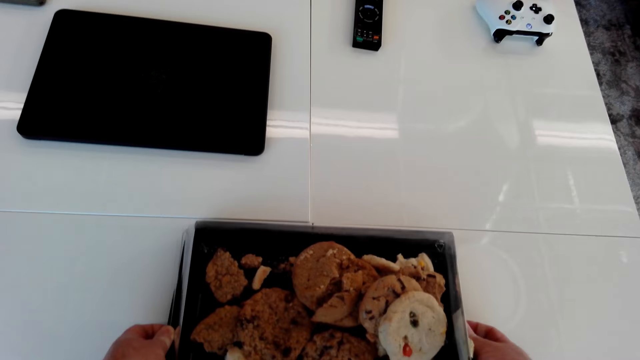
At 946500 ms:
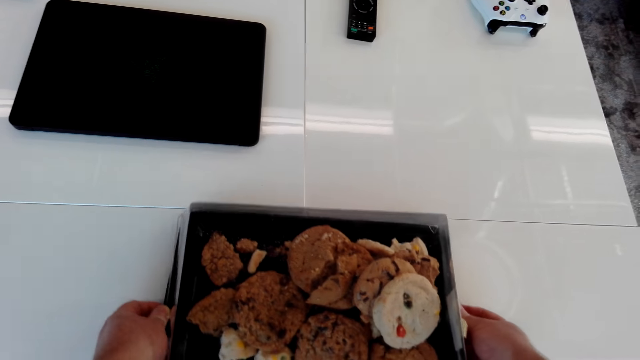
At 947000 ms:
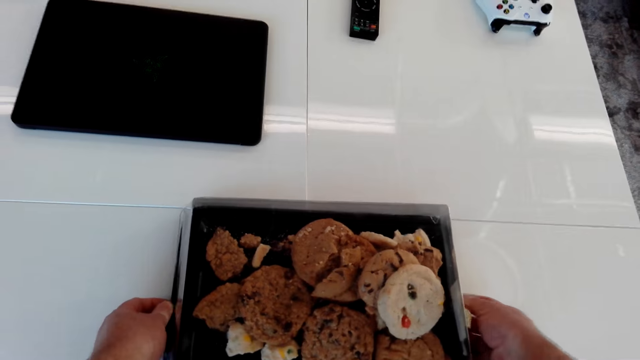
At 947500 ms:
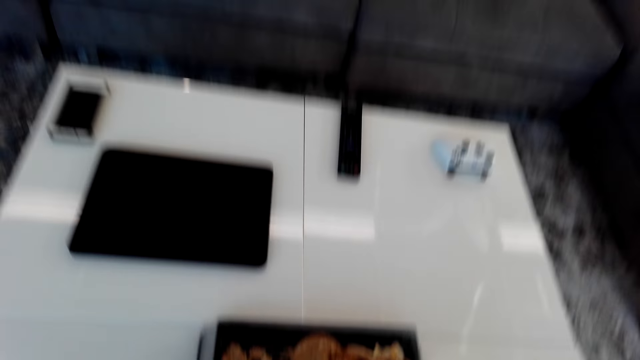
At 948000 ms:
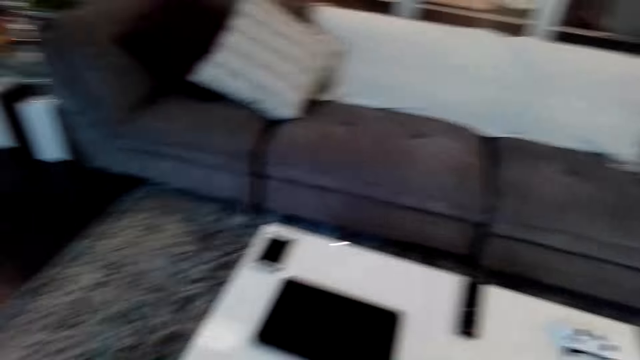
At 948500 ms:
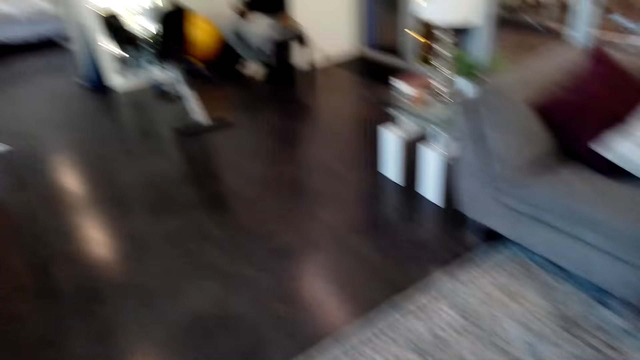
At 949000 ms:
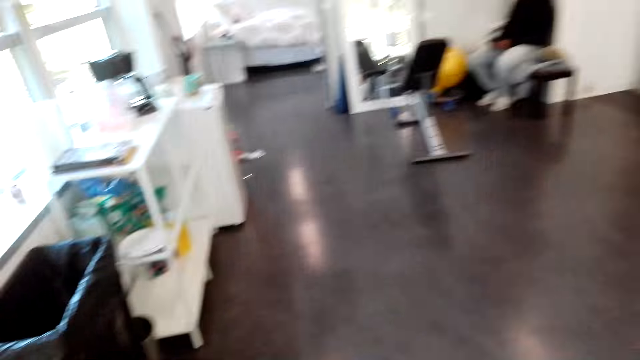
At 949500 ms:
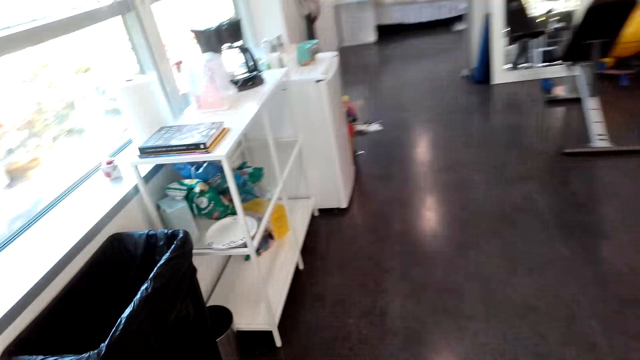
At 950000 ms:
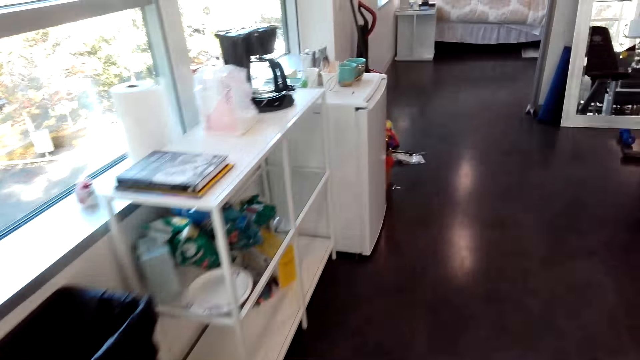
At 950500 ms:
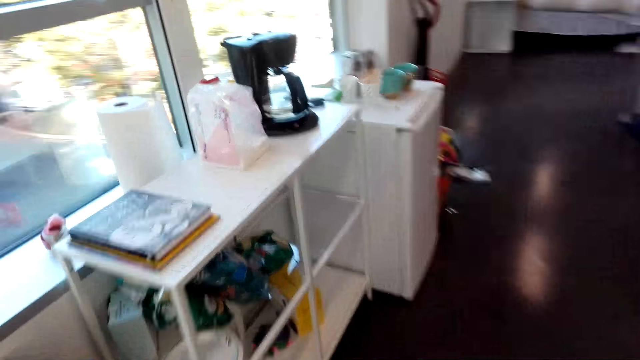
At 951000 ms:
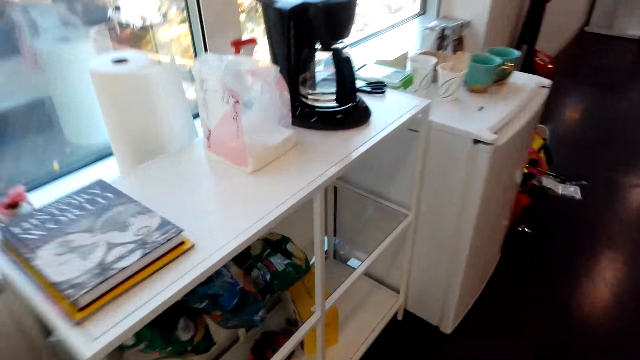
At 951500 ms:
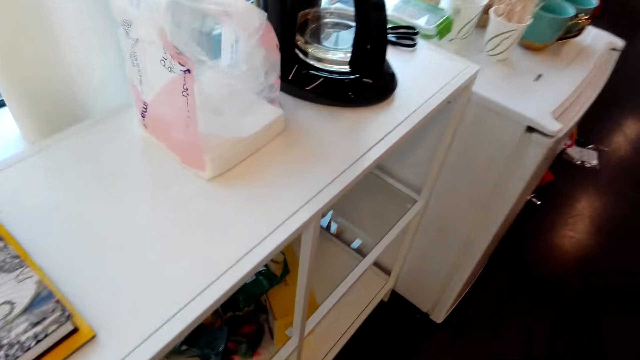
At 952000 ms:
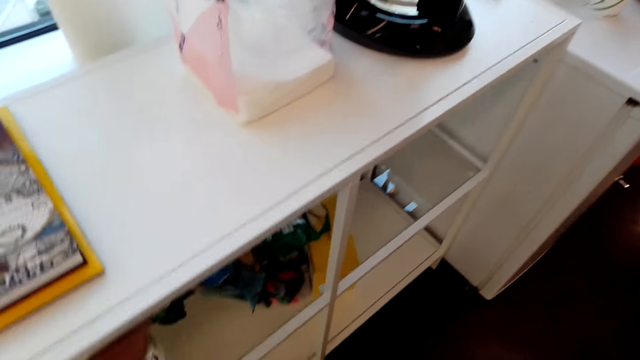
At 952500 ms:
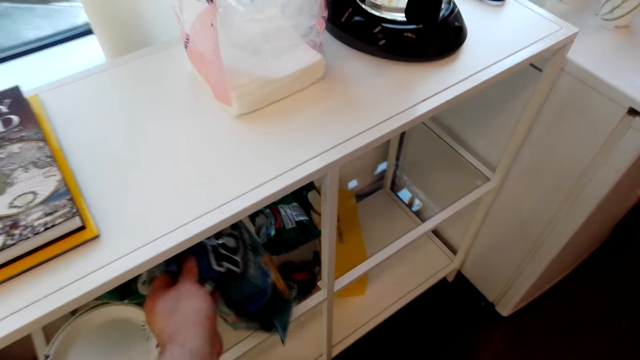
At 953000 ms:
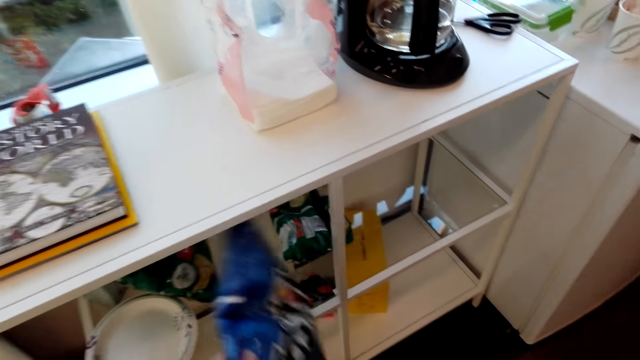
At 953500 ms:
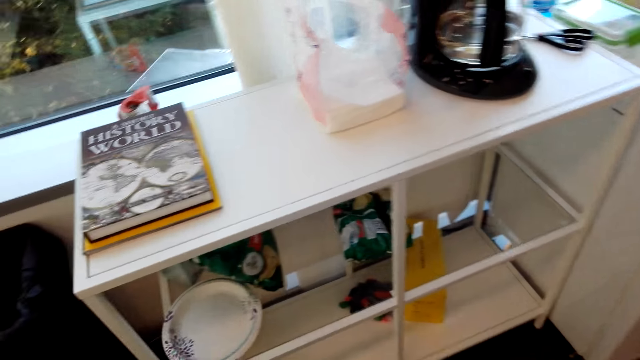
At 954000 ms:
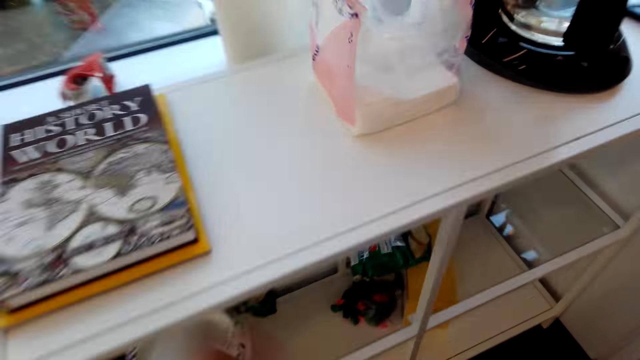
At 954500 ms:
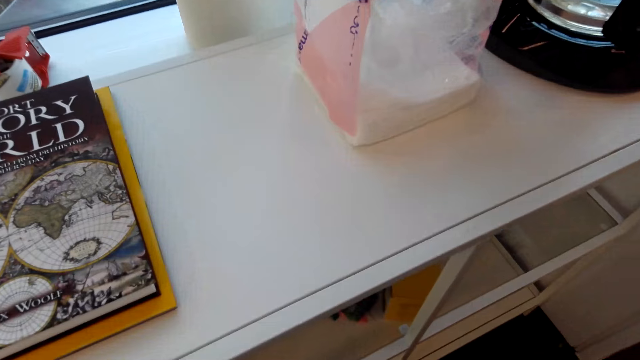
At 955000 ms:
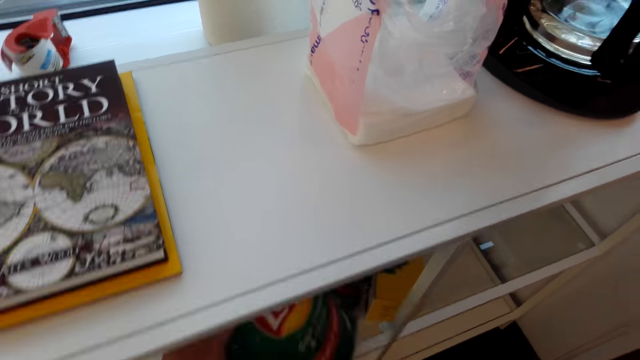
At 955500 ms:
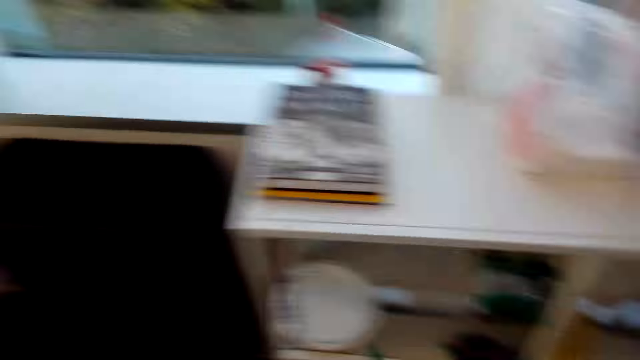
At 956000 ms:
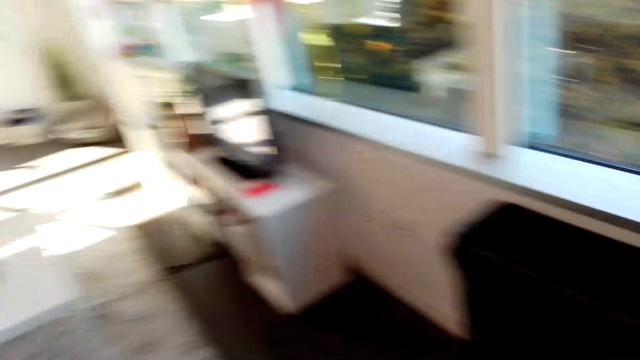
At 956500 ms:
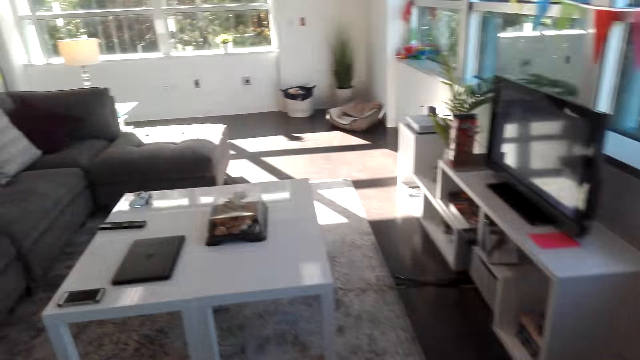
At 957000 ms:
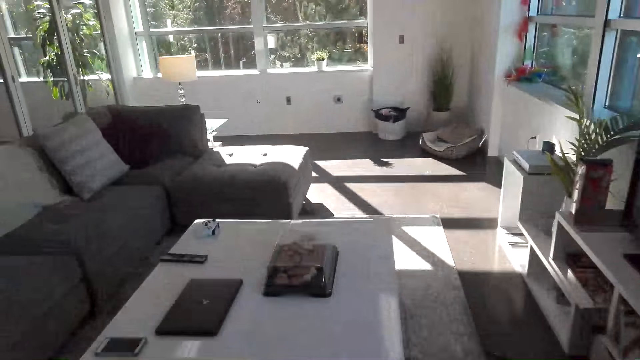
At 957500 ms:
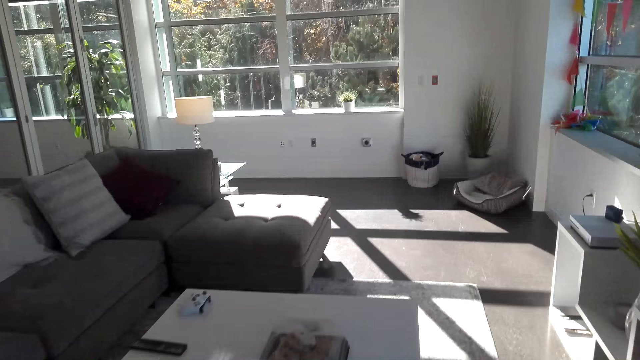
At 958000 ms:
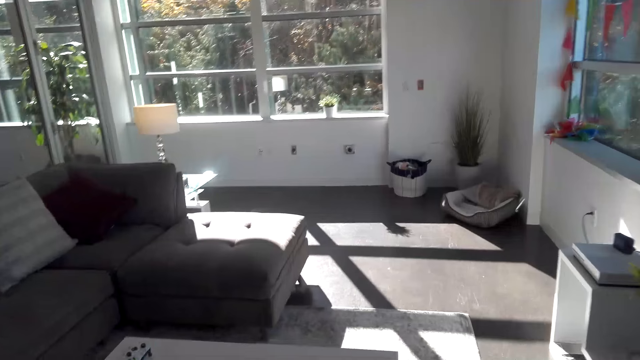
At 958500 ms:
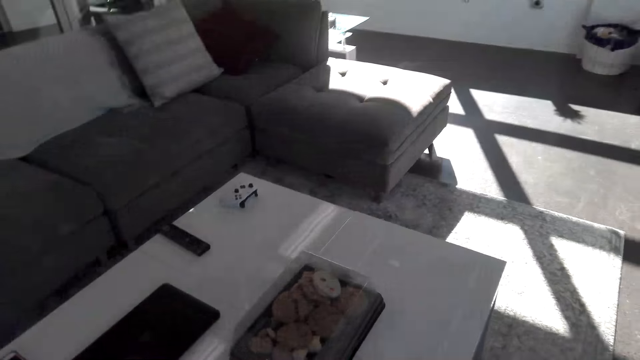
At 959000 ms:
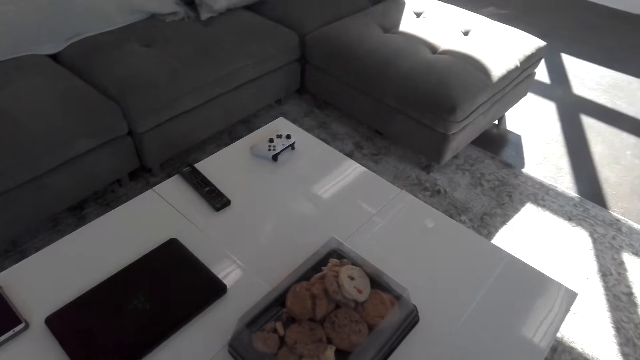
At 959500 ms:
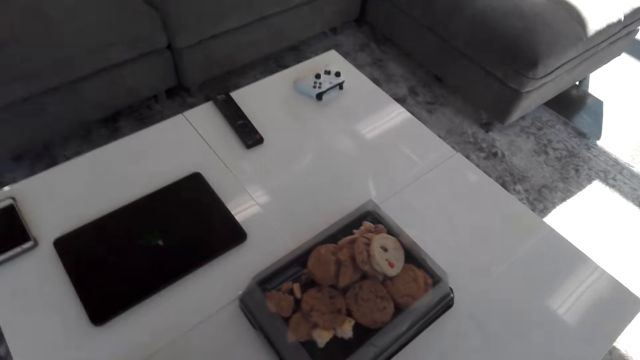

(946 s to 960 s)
The camera wearer puts the crate on the table. They converse with a man and walk around the house. They pick up the piece of paper. They walk around the house again.

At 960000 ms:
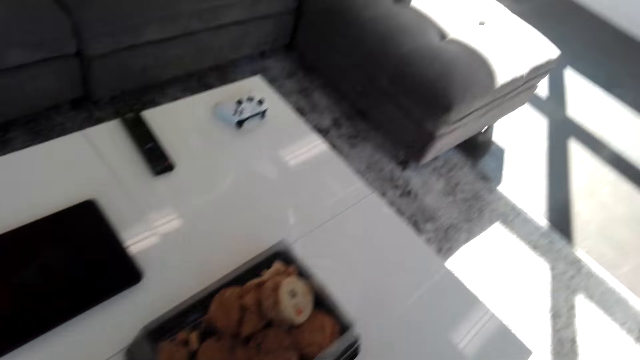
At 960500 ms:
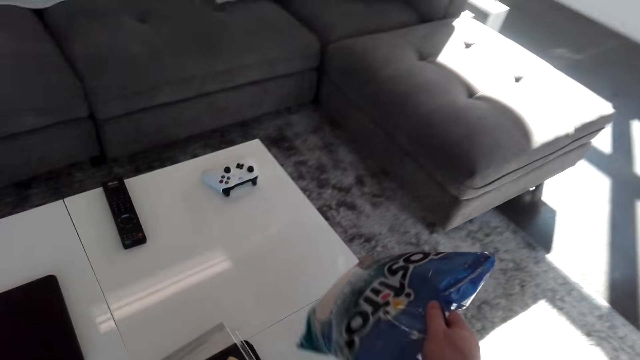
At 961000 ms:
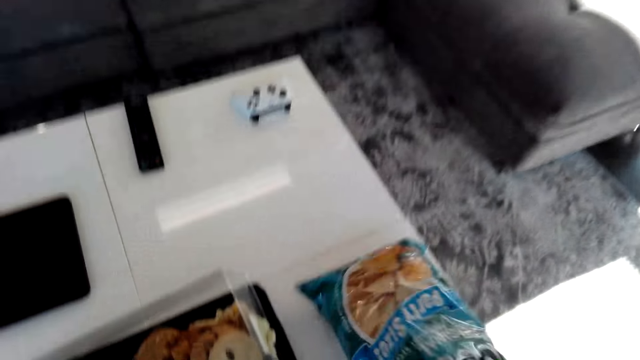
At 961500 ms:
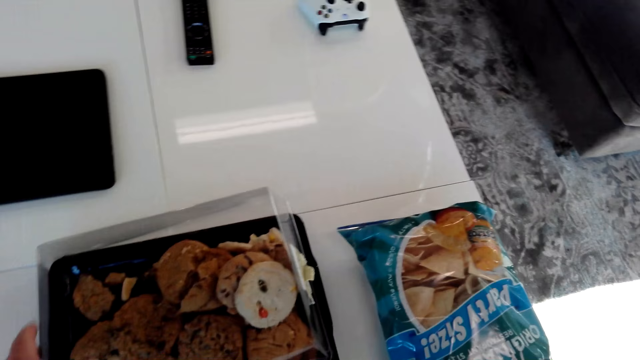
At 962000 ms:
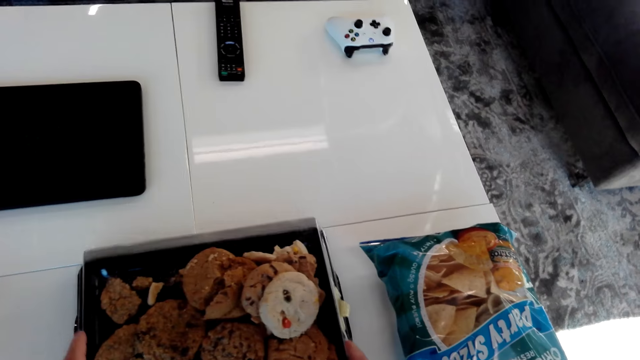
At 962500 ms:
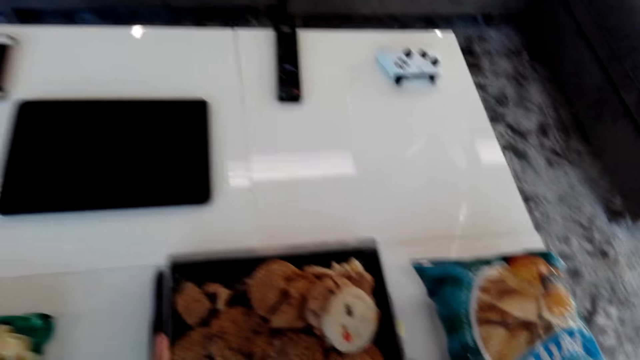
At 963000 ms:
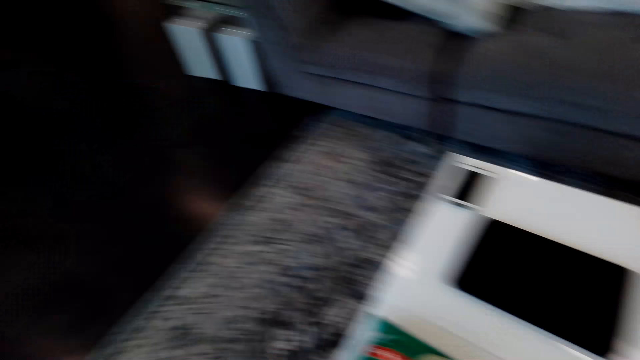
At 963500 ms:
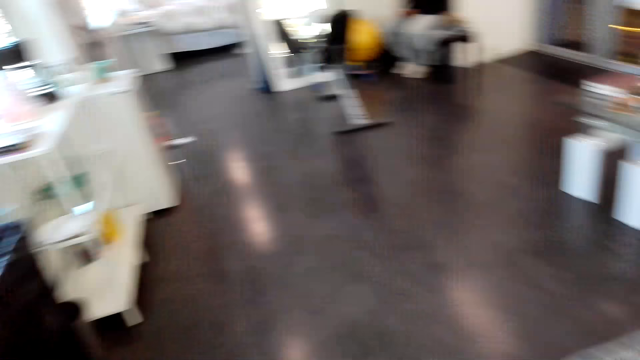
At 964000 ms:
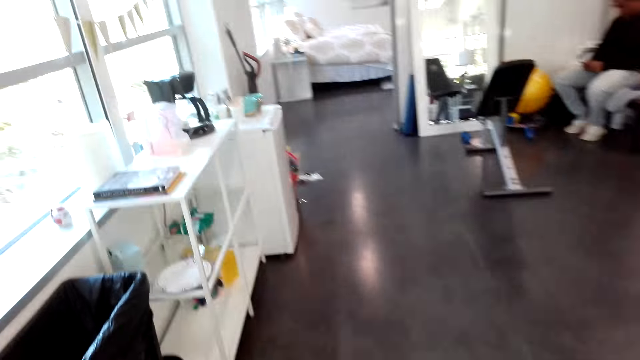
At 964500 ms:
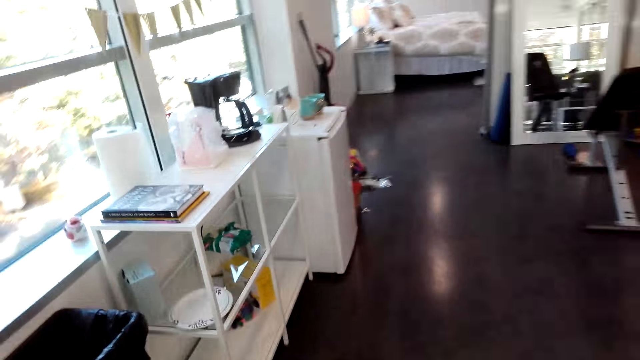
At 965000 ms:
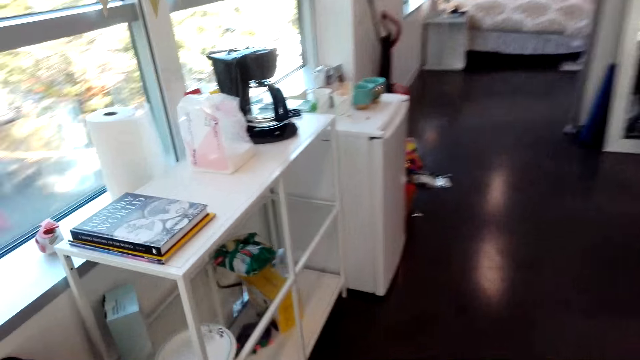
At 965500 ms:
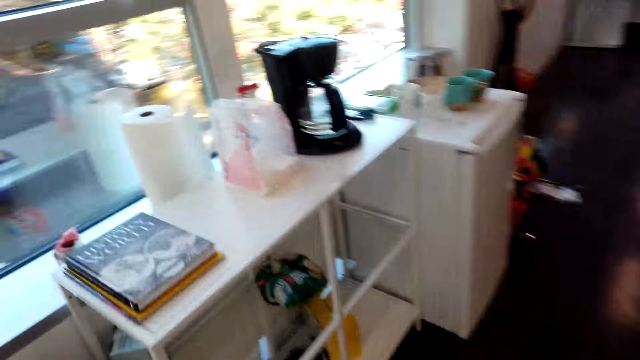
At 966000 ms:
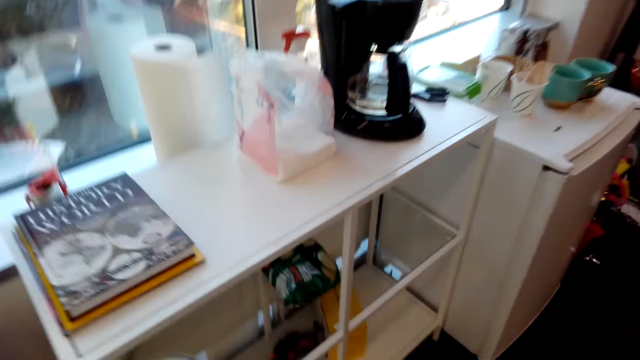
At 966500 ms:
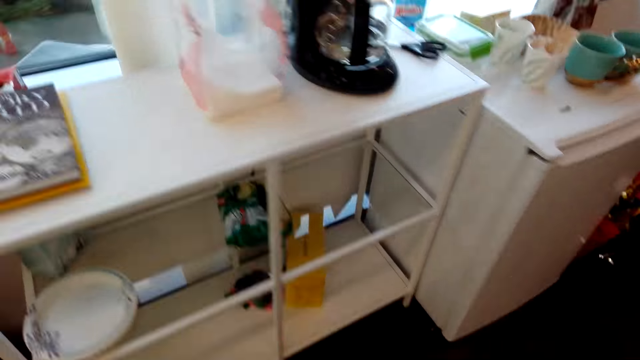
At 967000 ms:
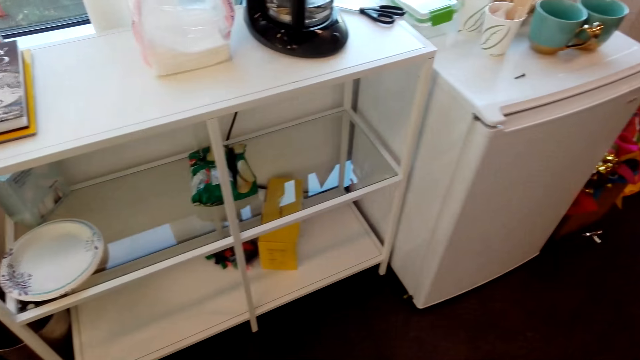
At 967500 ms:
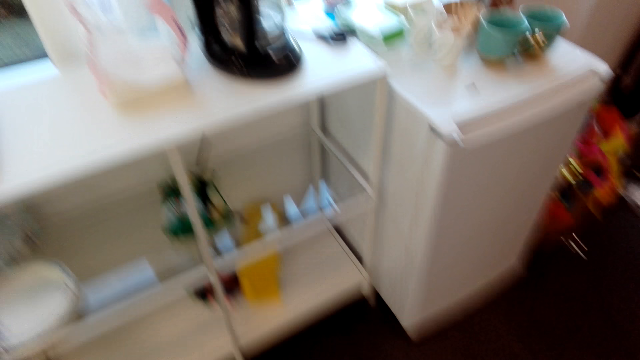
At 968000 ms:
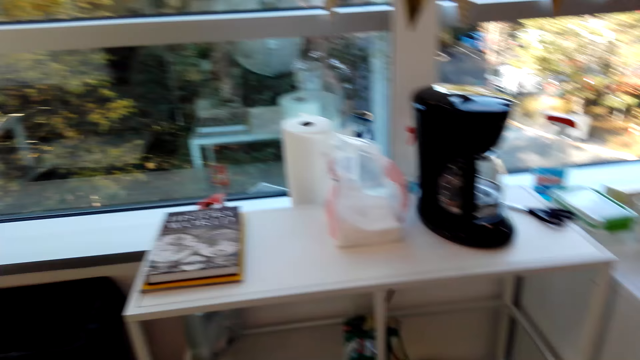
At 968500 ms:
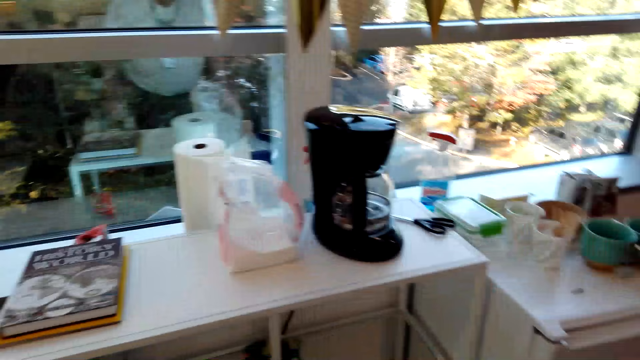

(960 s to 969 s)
The camera wearer puts the paper on the table. They walk around the house.
